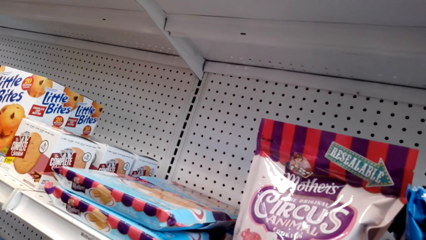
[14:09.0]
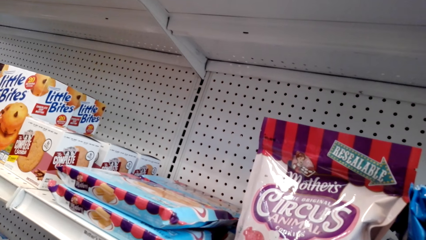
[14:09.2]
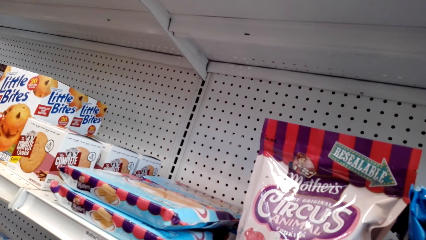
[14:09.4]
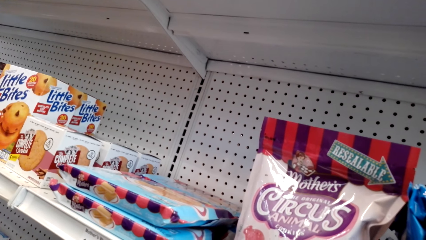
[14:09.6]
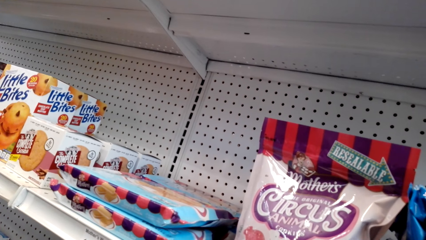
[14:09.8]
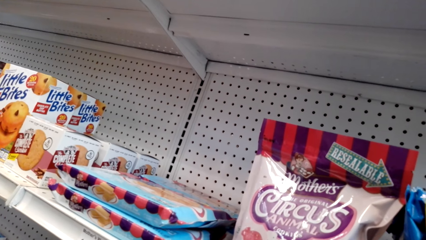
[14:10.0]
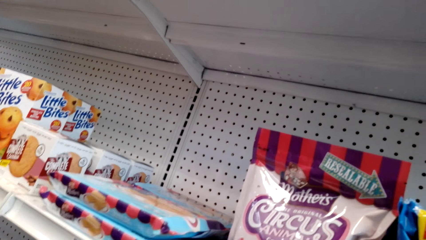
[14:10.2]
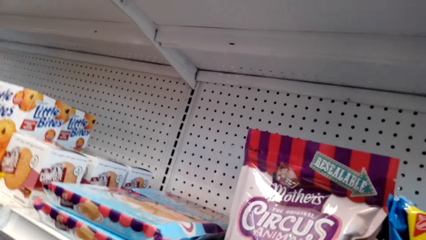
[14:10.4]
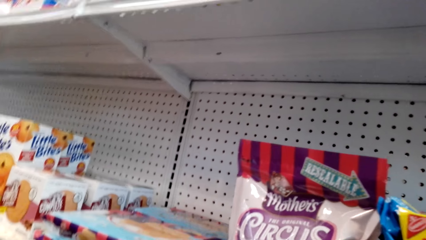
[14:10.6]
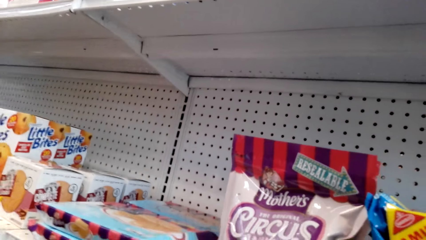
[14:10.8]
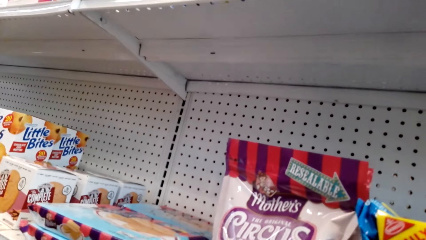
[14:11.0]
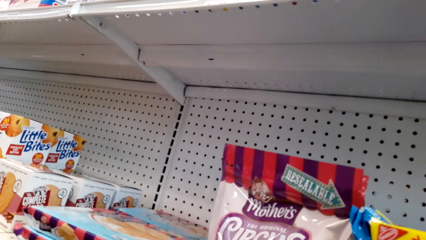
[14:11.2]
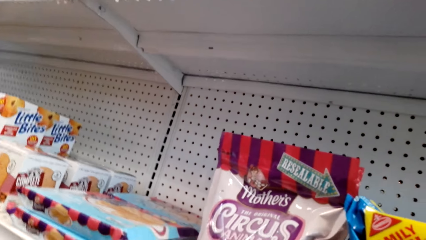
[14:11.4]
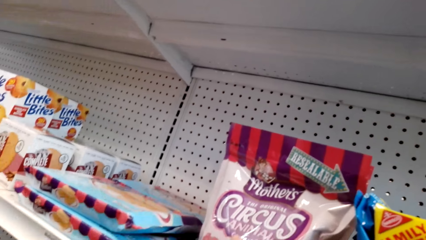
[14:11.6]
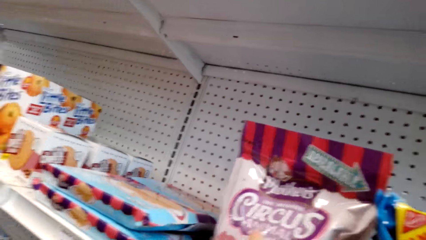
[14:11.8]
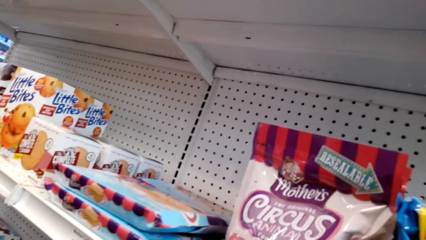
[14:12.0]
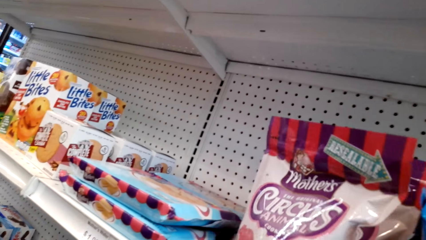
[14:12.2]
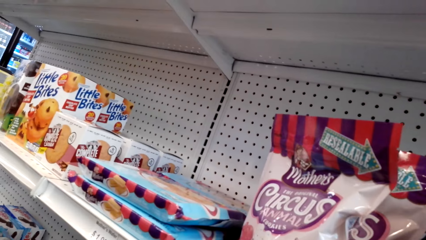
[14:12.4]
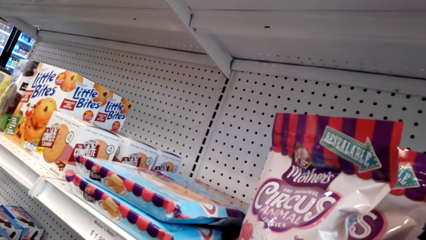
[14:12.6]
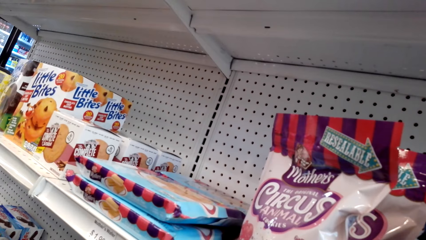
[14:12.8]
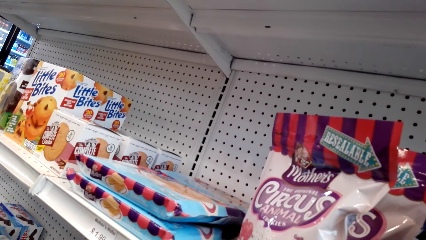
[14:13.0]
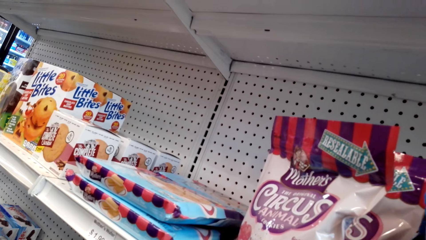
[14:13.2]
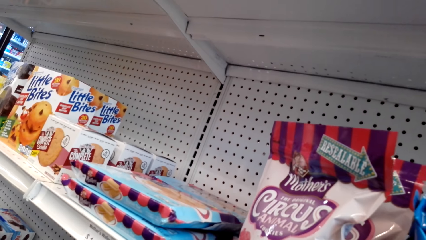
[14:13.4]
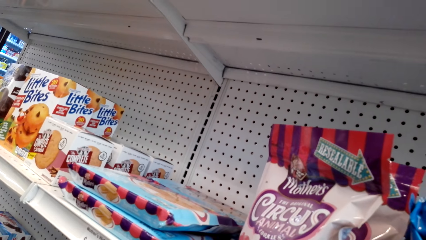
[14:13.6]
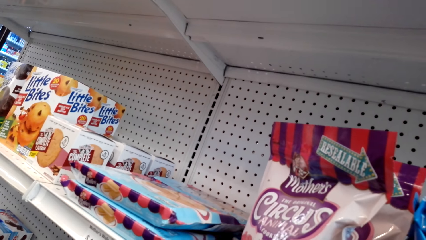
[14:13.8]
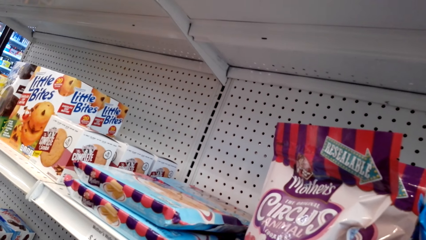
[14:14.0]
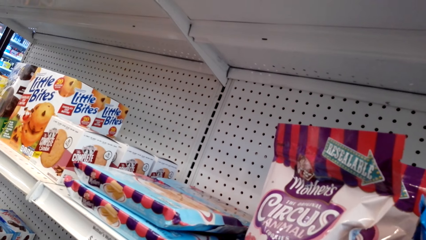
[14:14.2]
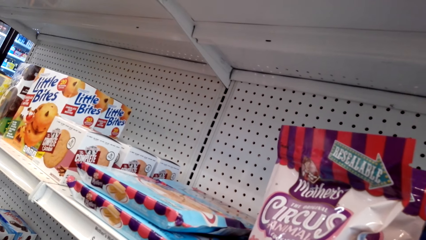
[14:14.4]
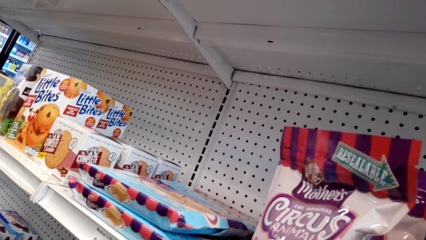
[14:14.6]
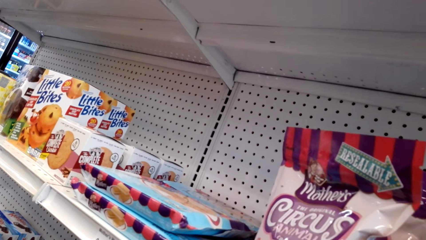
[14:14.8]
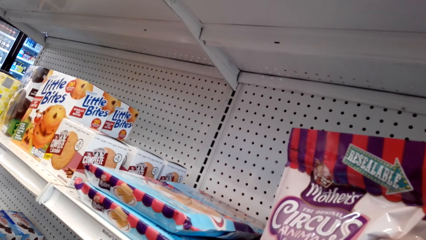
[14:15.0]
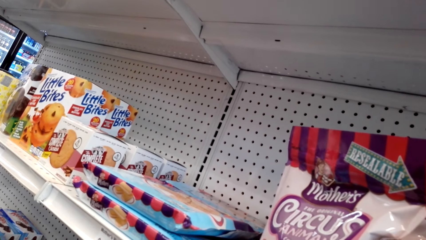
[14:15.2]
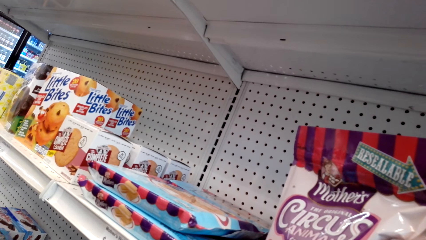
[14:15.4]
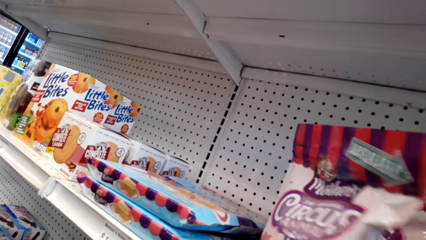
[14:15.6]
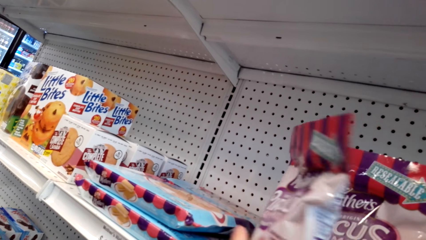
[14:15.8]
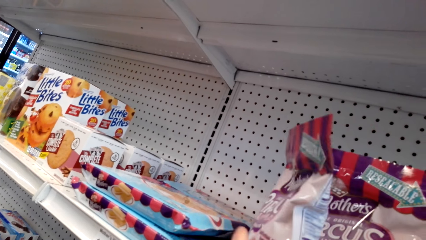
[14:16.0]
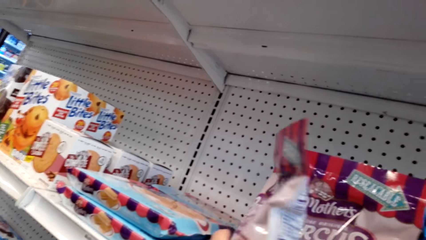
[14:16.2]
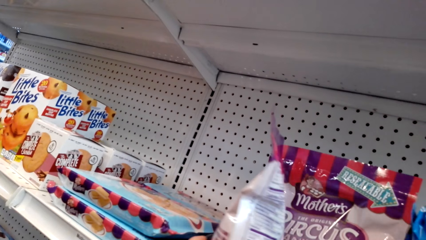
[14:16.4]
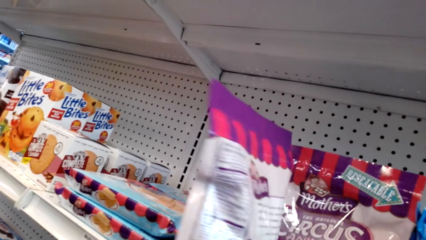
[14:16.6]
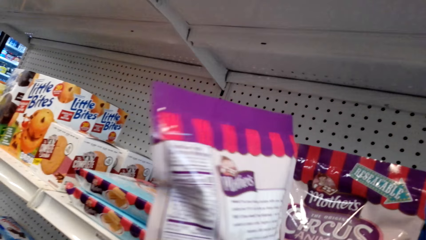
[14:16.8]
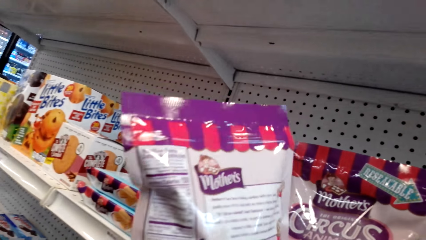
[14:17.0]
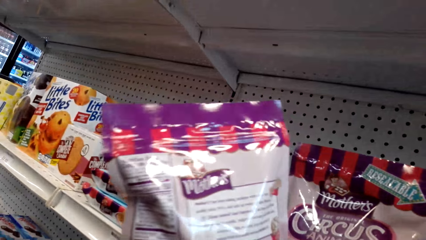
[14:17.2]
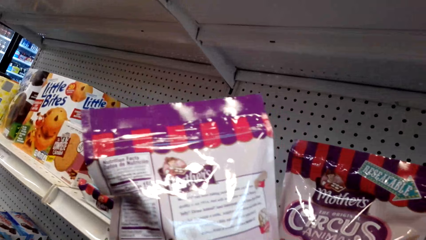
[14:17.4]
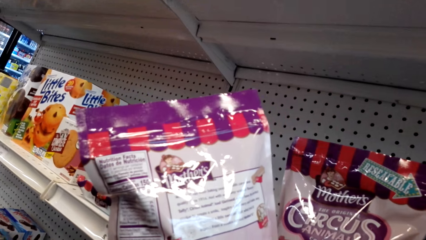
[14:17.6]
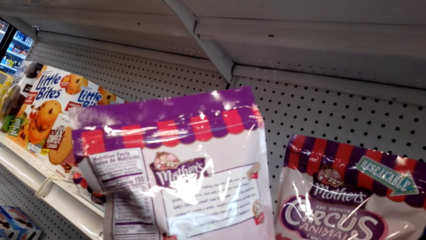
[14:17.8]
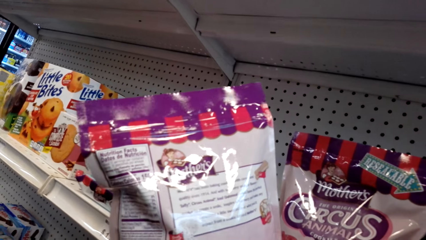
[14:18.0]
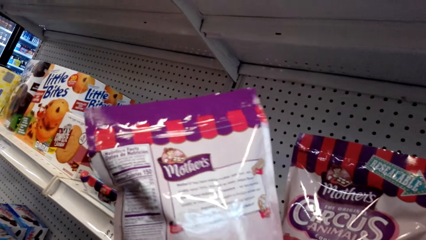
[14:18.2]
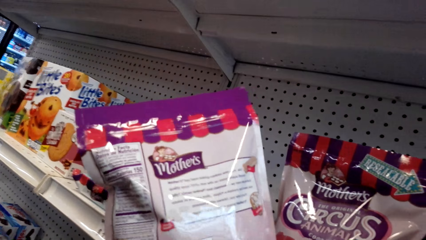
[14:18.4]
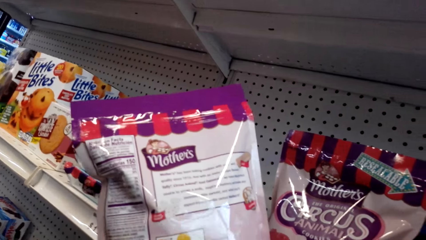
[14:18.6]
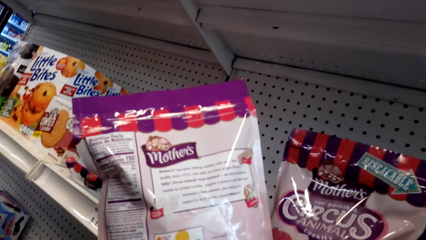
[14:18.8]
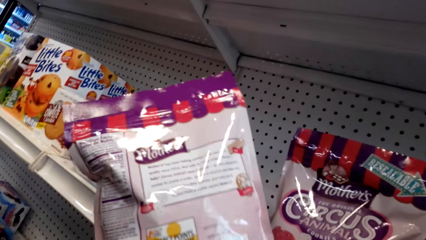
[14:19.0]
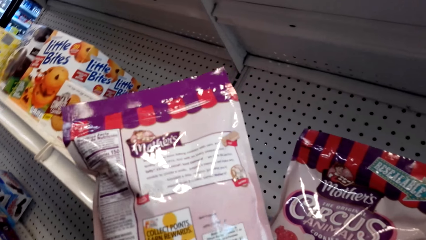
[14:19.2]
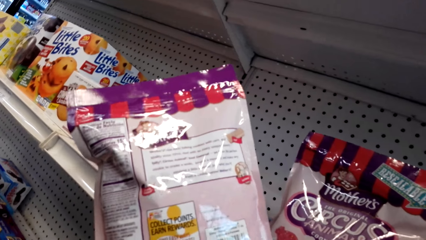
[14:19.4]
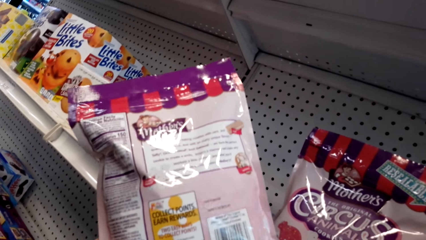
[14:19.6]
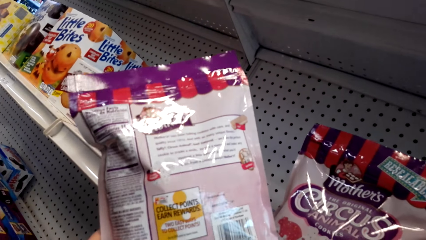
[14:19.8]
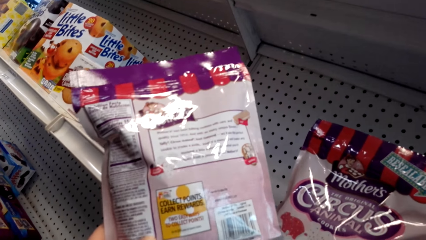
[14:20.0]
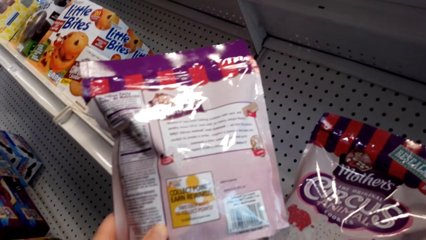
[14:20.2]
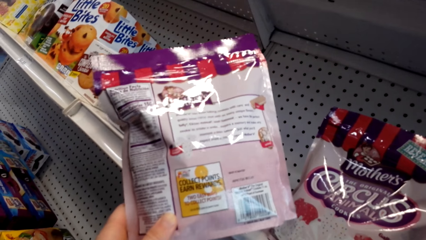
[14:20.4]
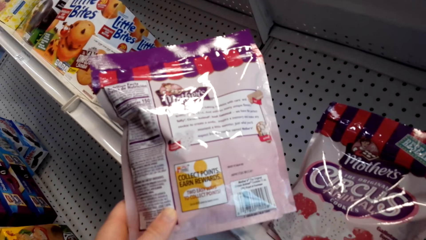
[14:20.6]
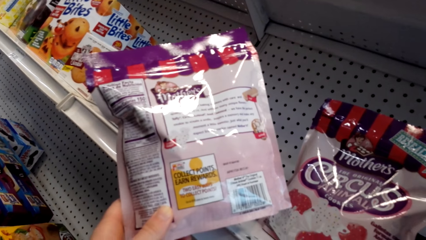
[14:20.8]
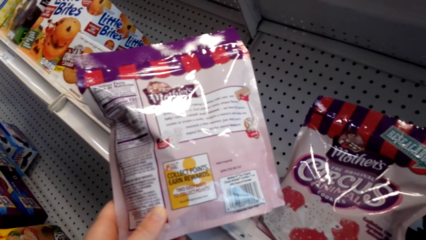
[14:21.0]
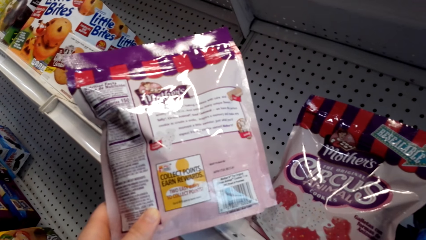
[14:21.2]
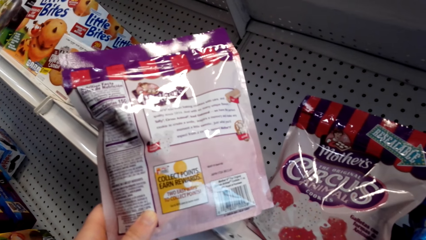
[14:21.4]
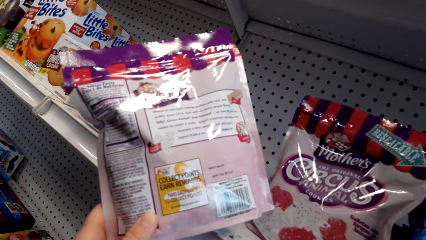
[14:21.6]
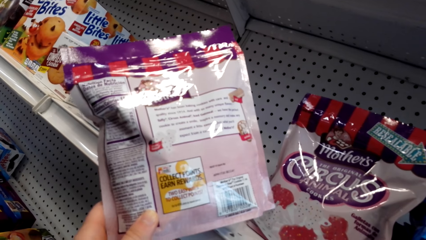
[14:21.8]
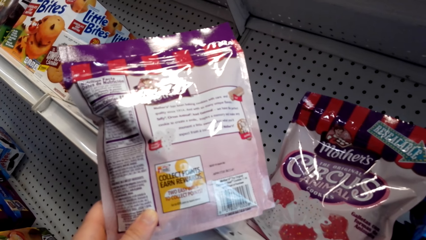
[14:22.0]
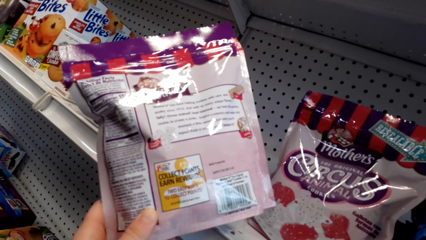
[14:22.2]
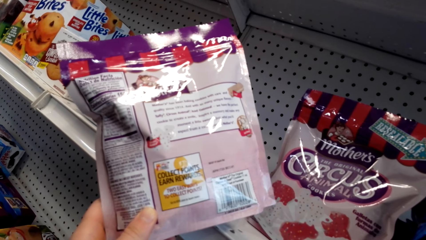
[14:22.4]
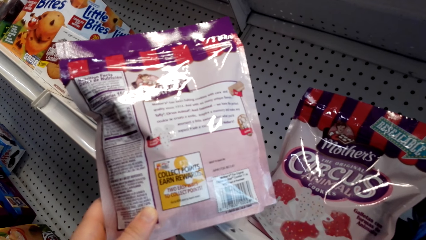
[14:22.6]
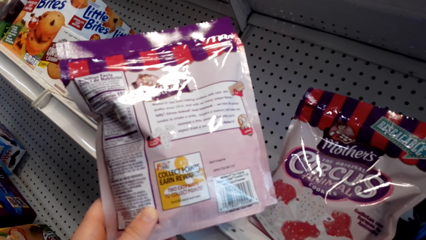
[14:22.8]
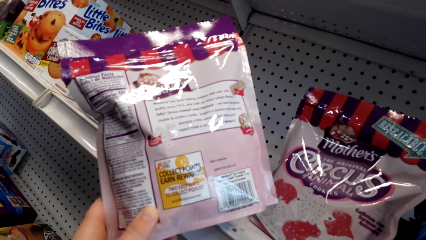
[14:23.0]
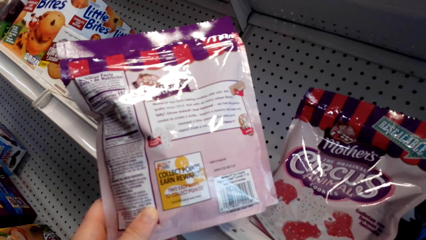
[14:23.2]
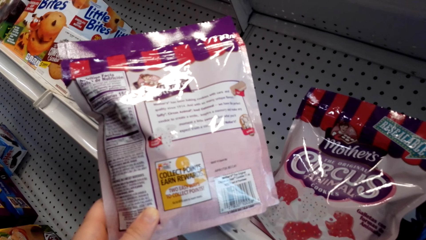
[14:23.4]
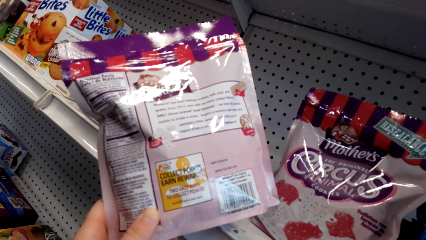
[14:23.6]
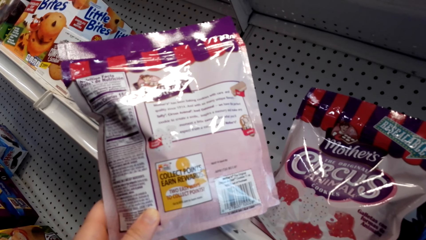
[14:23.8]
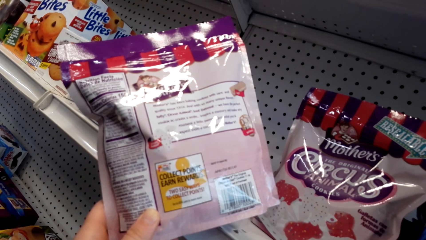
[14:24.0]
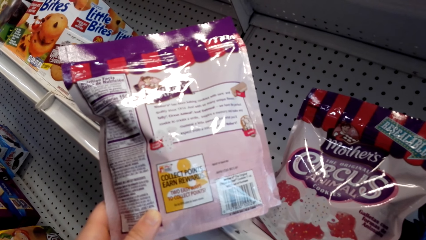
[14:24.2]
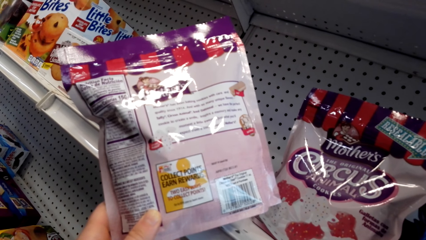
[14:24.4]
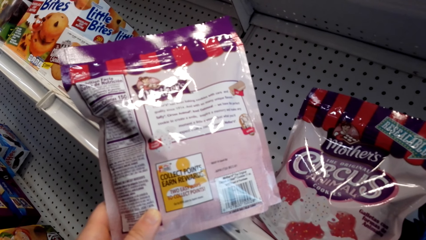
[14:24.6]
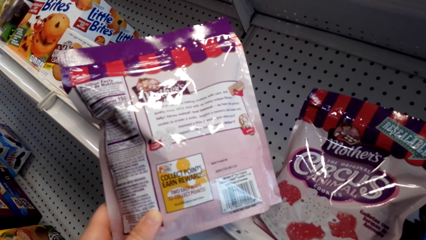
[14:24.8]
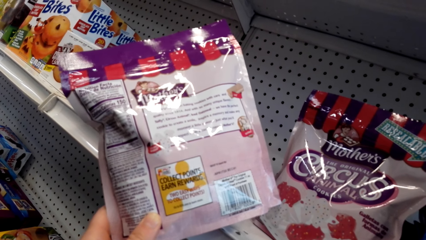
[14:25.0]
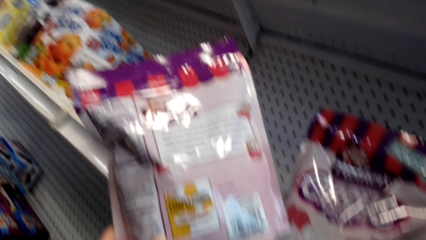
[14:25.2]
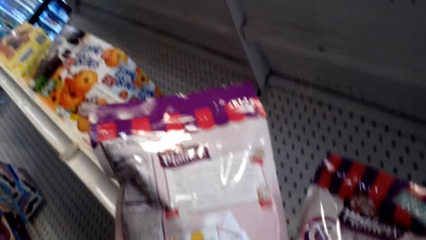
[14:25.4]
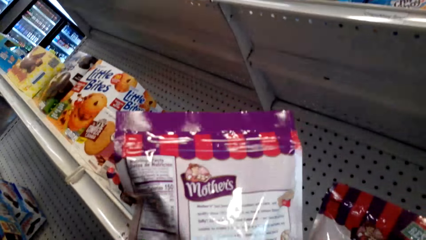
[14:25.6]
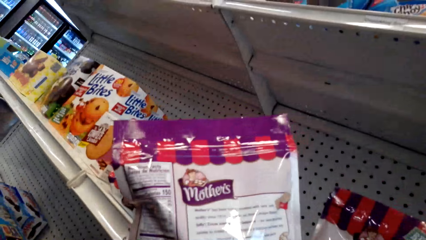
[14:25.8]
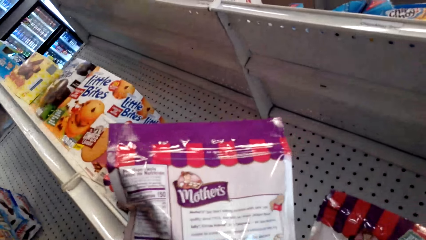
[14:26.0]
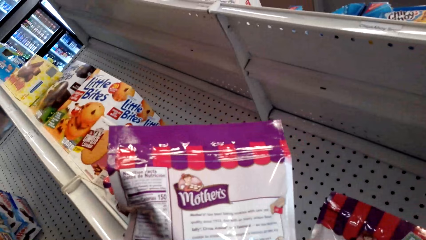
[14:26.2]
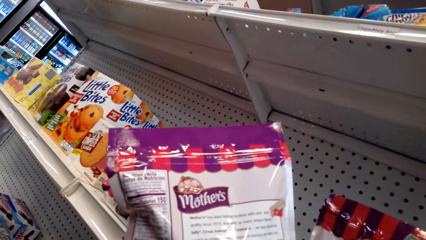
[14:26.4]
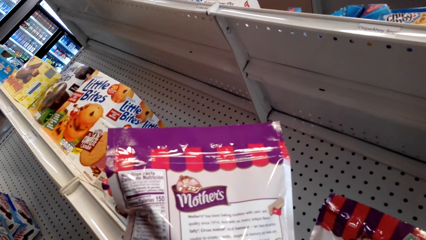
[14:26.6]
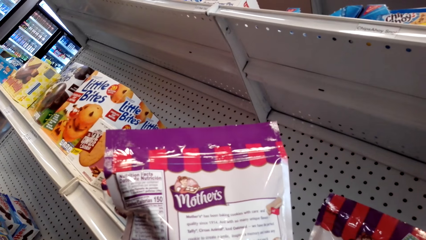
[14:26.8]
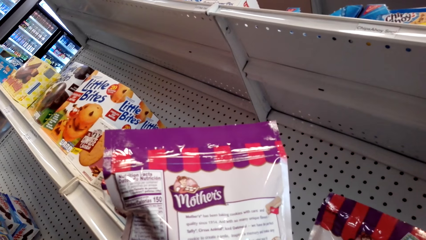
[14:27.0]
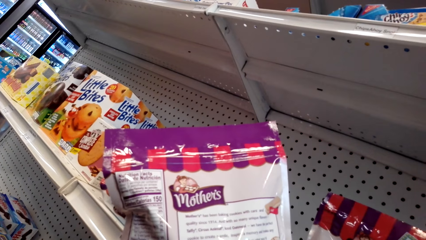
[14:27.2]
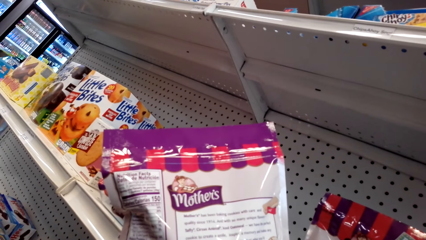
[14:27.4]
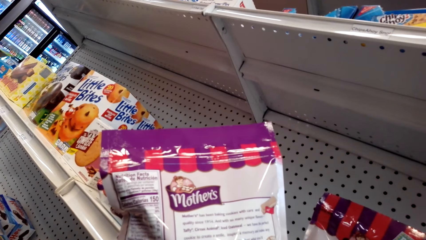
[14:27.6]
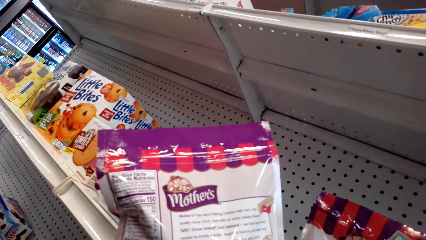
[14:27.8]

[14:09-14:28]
The camera wearer picks up a packet of circus on the shelf. They read the packet.
